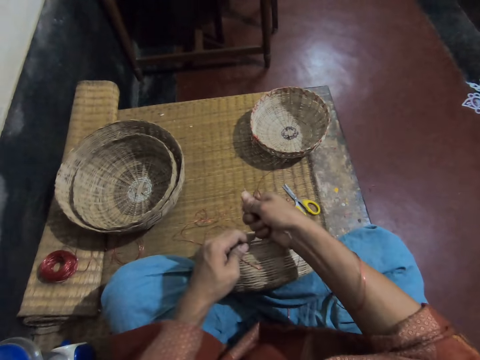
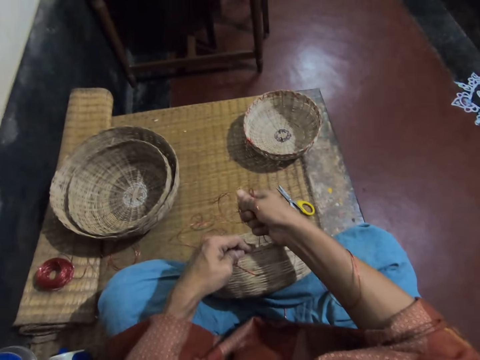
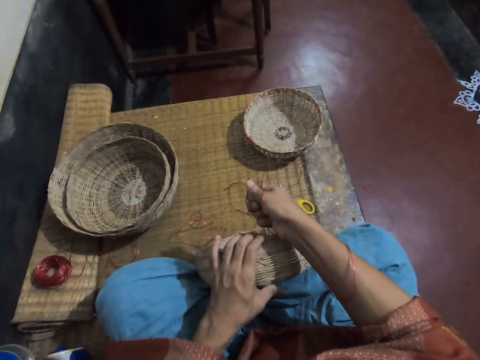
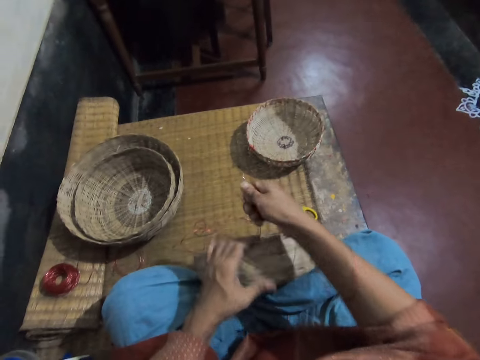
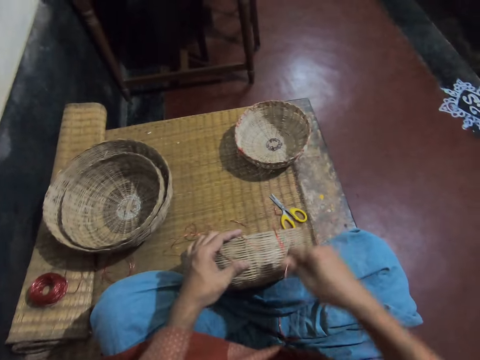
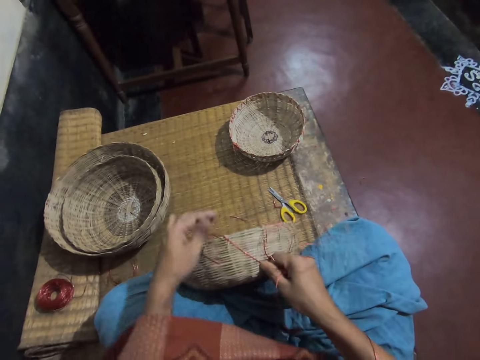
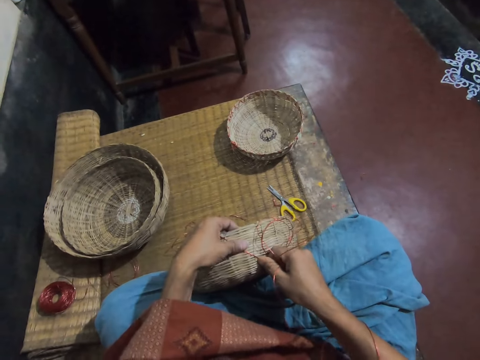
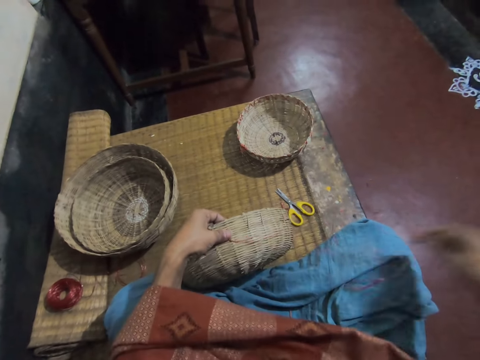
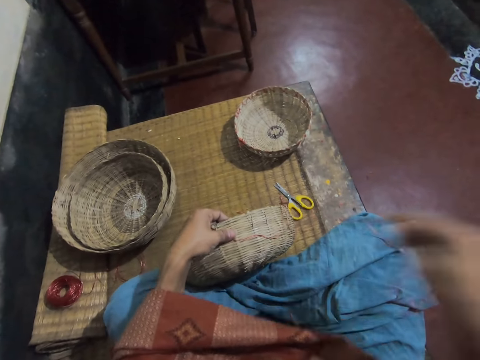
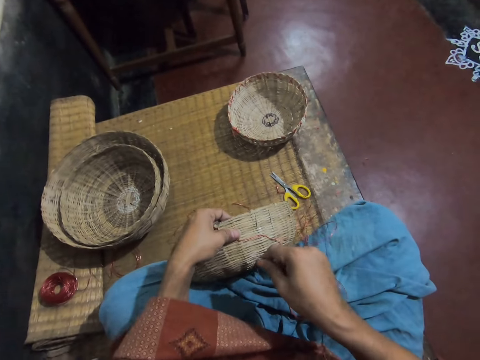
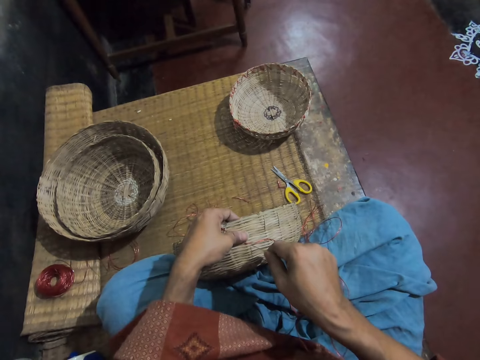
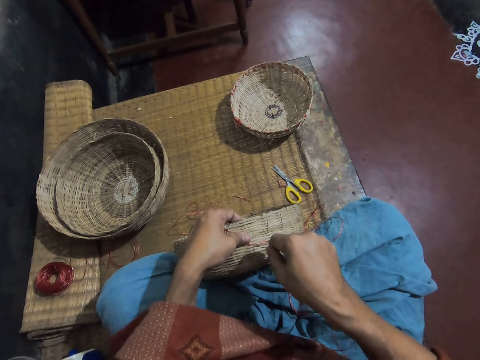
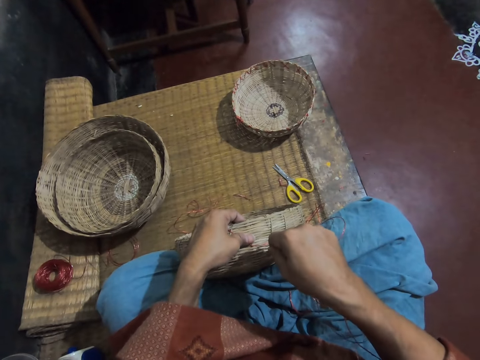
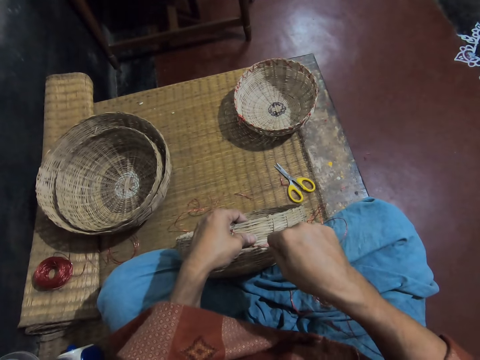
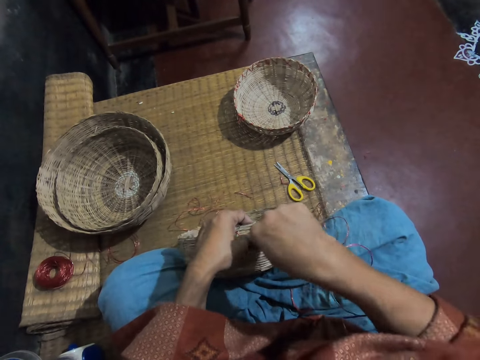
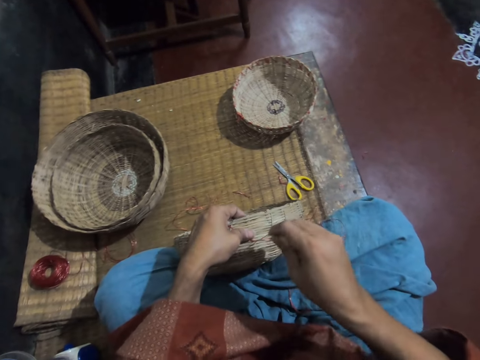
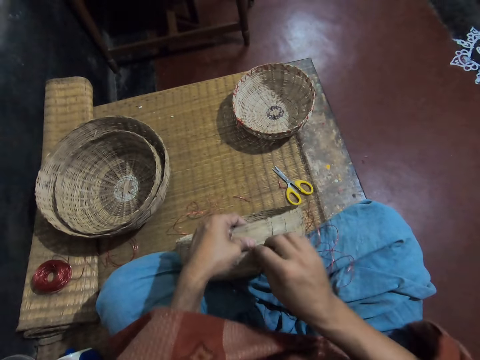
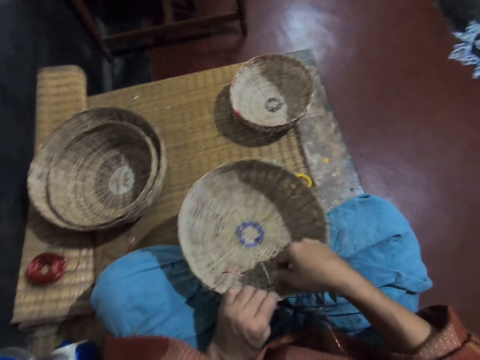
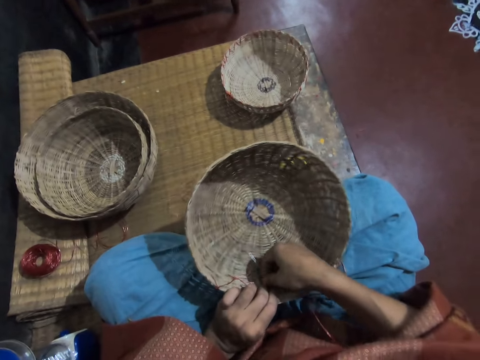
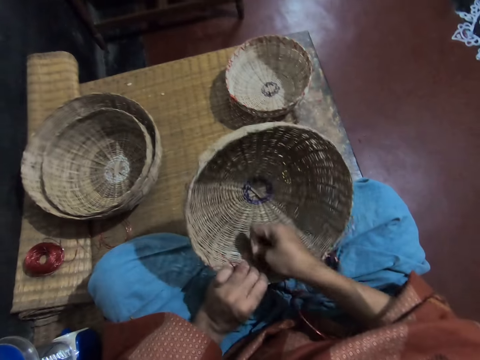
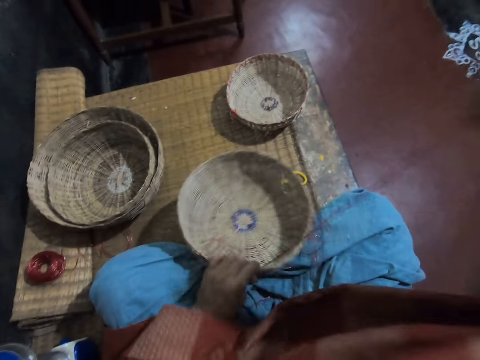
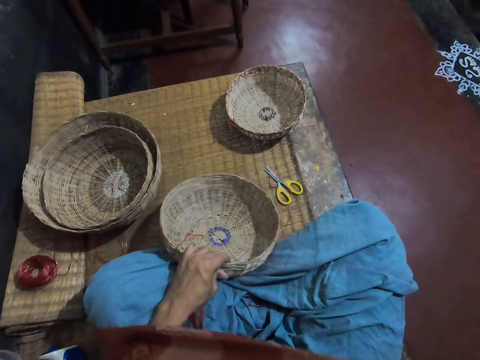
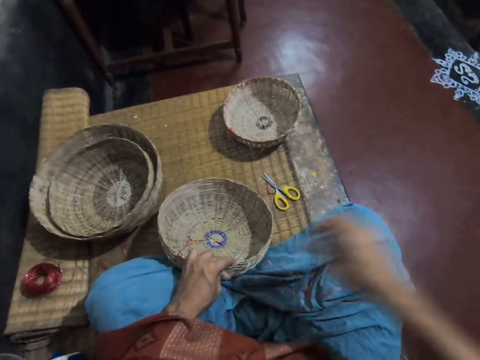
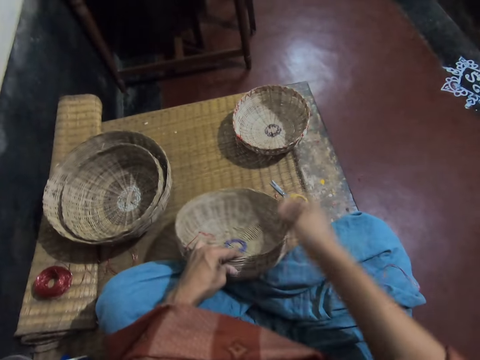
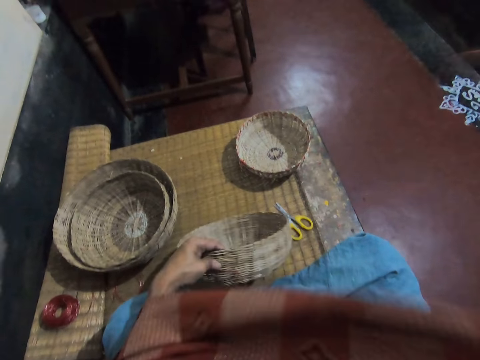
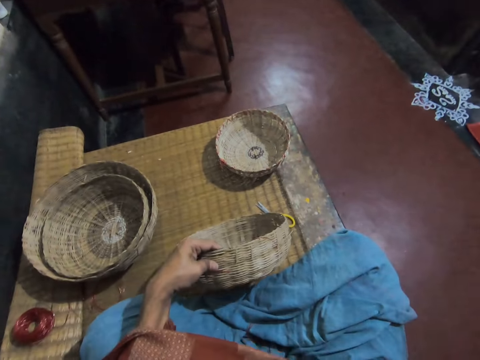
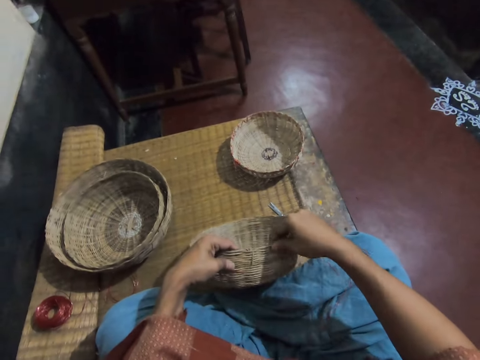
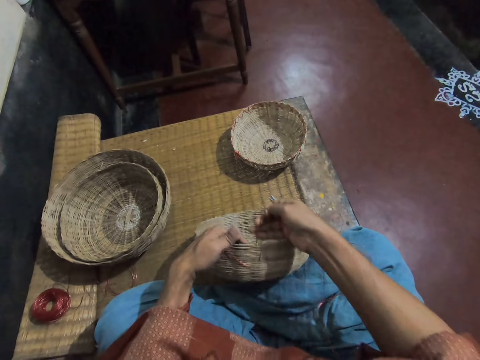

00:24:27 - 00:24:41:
The camera wearer adjusts the thread on the basket. She pulls the thread. She sews the basket with the needle and thread in her right hand. She pulls the thread.

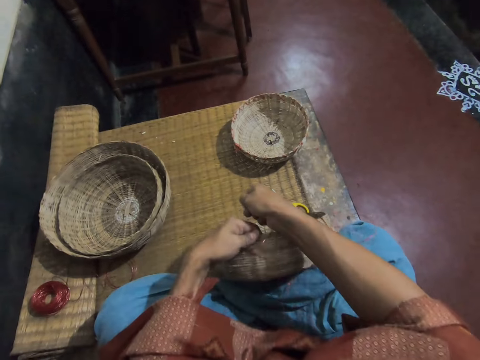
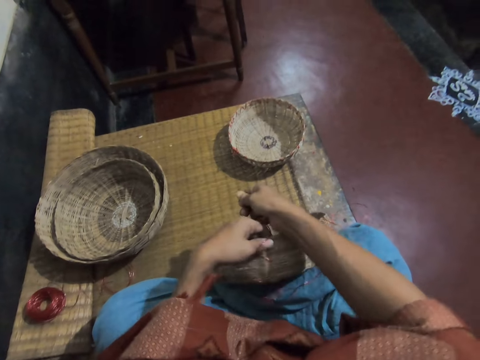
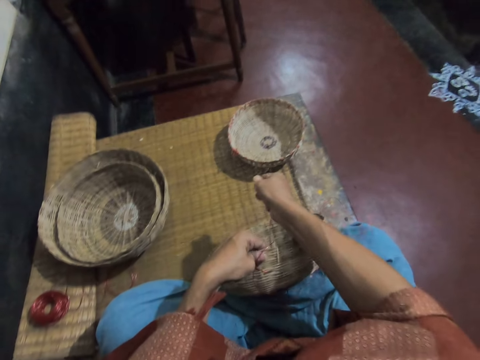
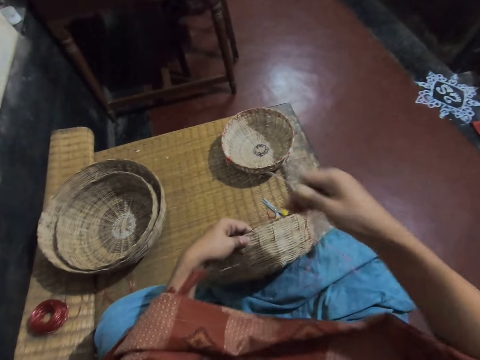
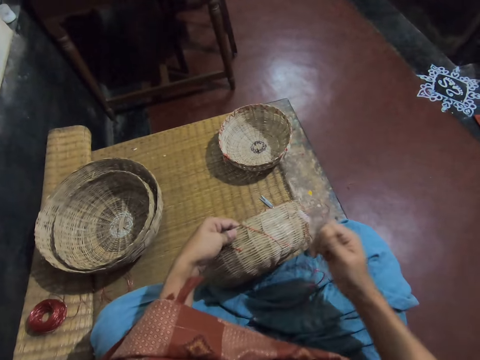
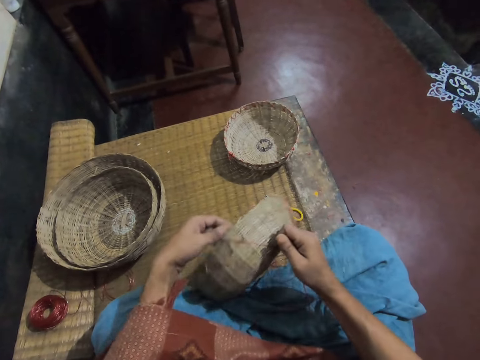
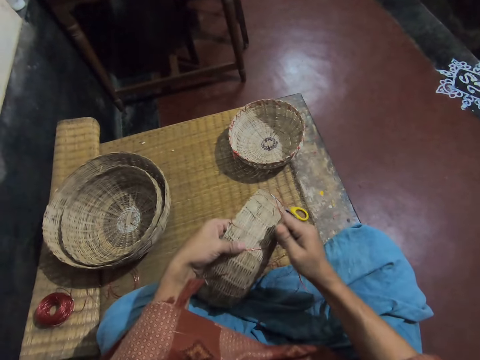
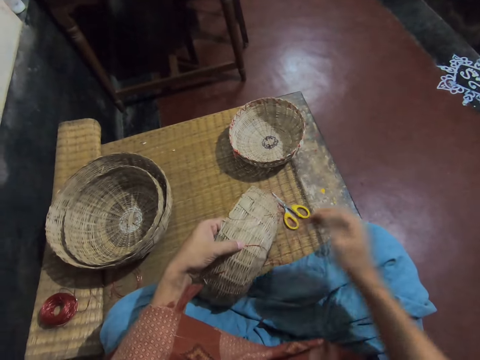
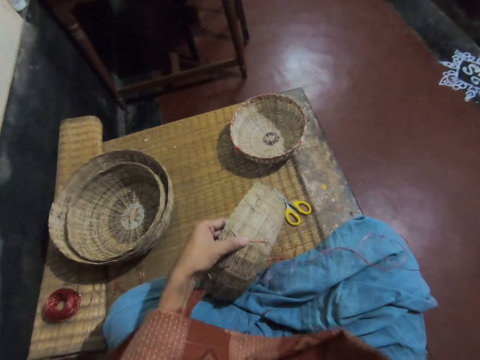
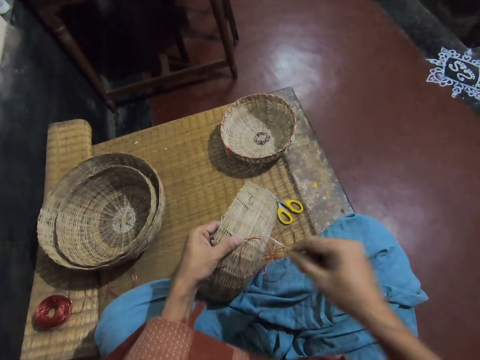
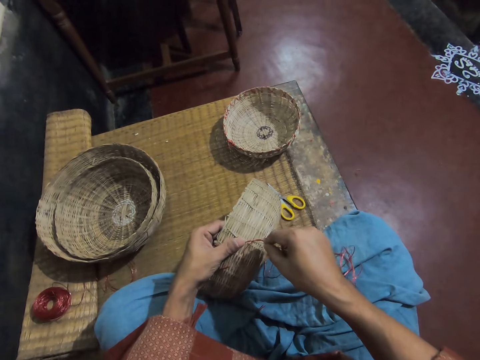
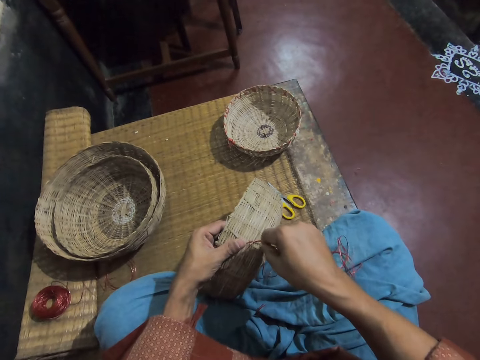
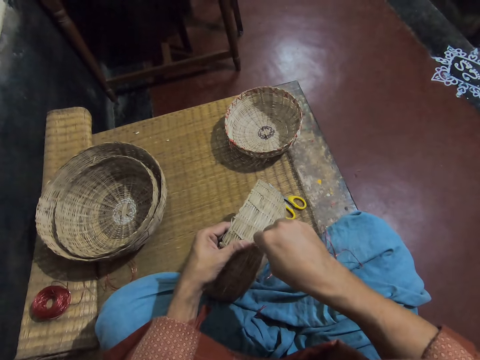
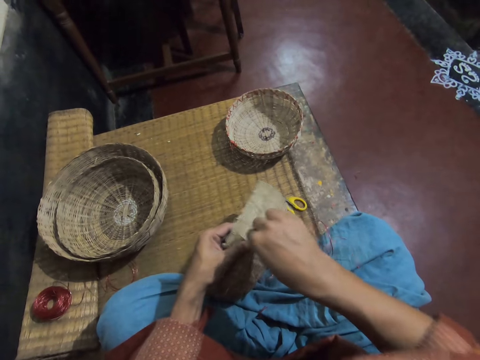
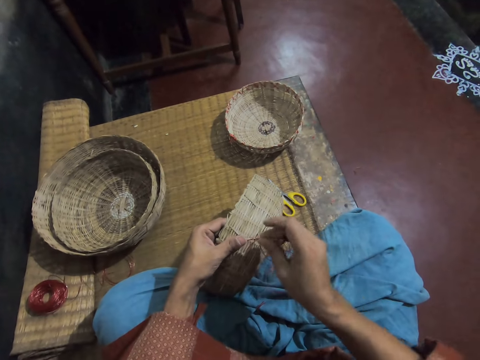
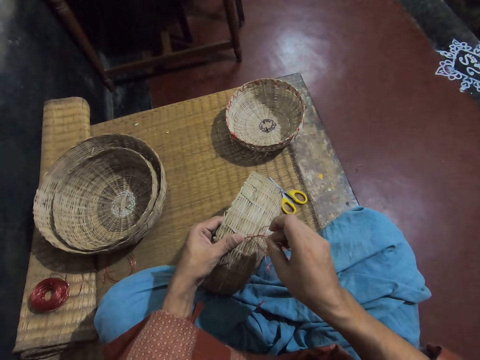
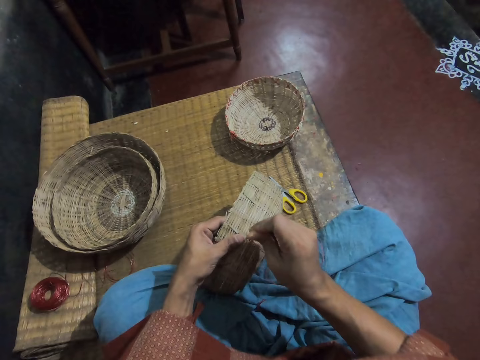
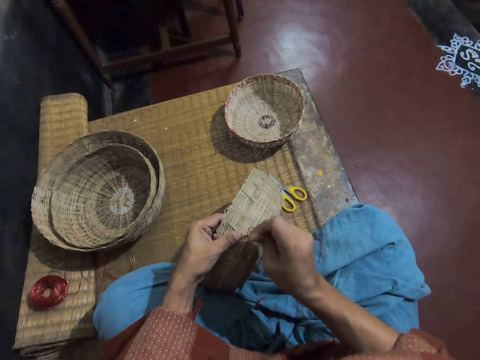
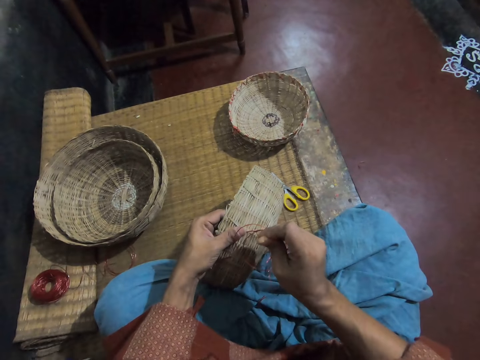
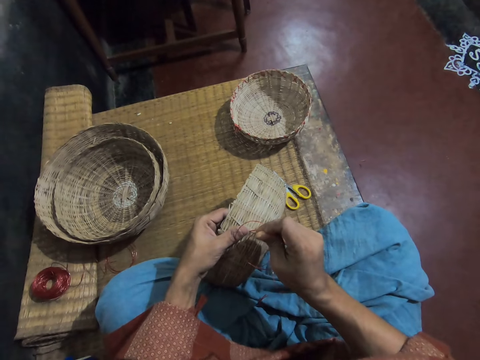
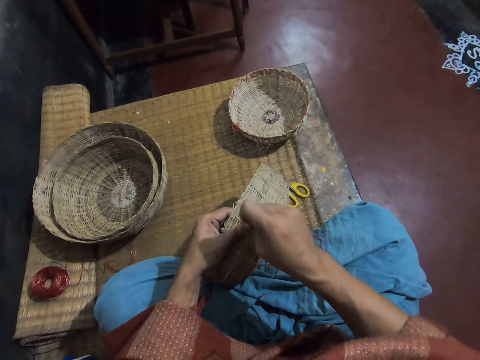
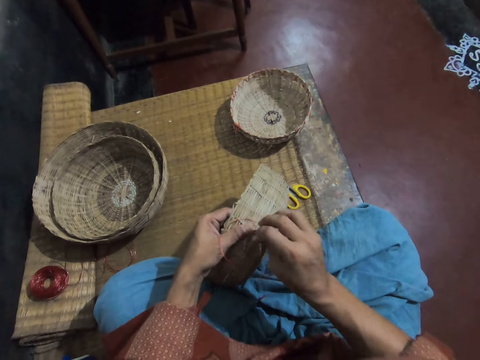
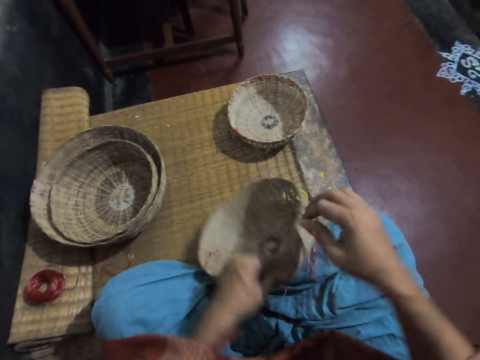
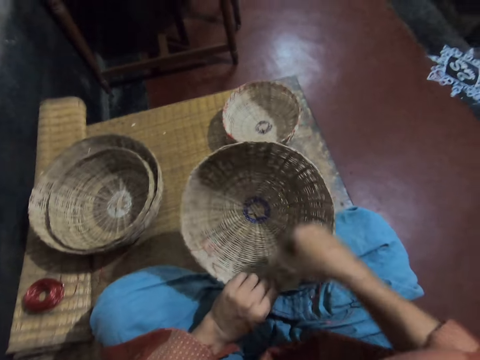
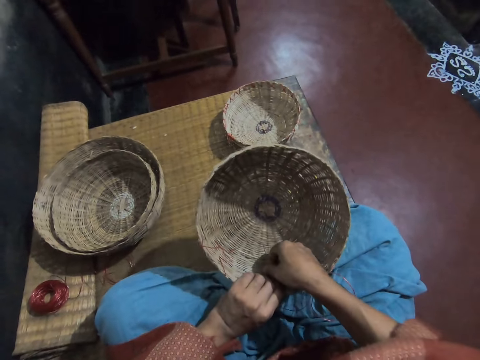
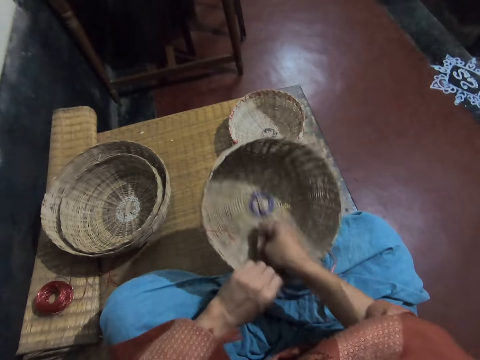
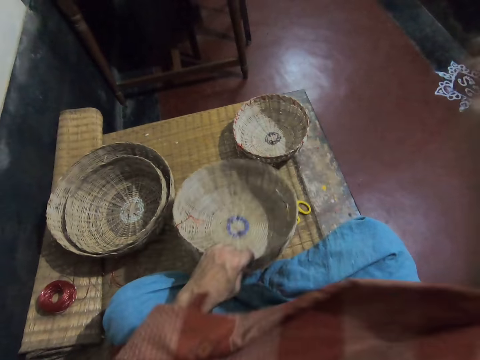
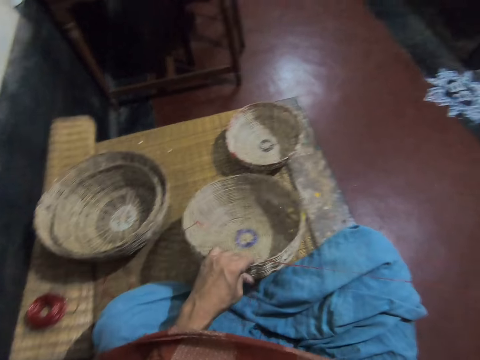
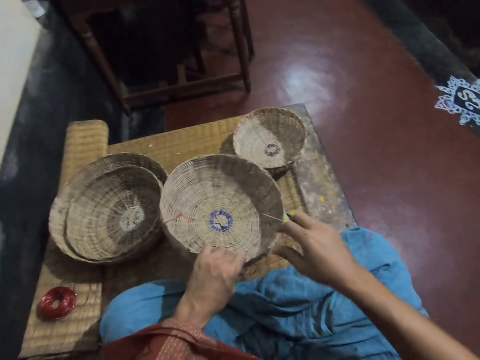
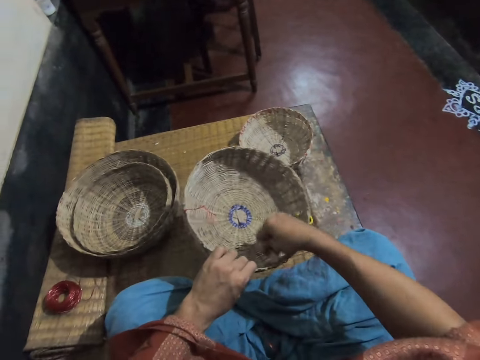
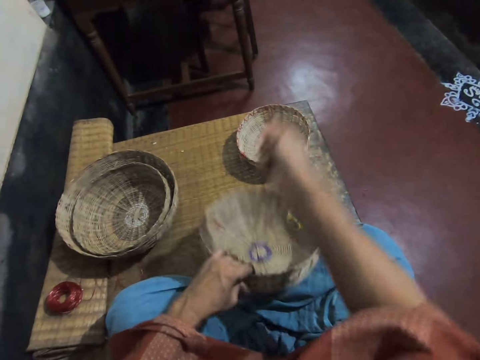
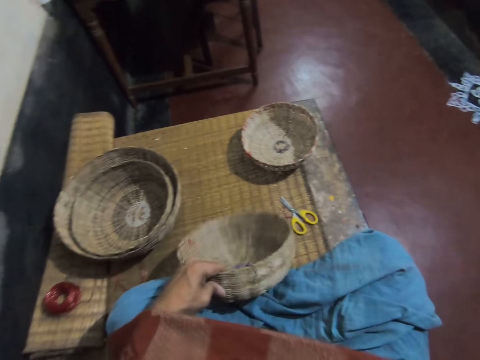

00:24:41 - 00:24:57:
The camera wearer adjusts the thread on the basket. They weave the basket. They pull the thread.
